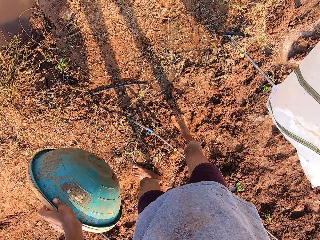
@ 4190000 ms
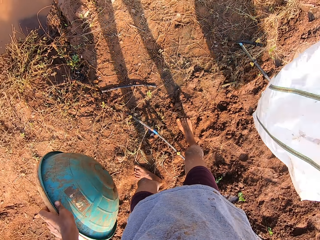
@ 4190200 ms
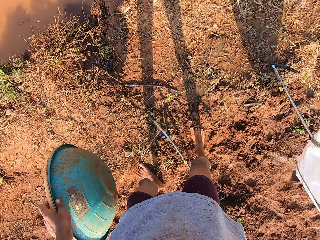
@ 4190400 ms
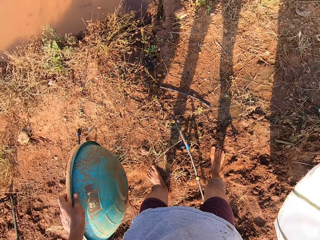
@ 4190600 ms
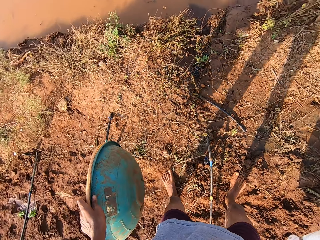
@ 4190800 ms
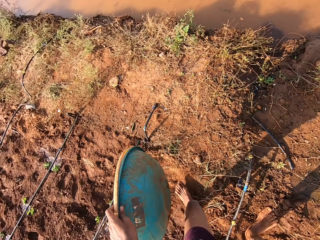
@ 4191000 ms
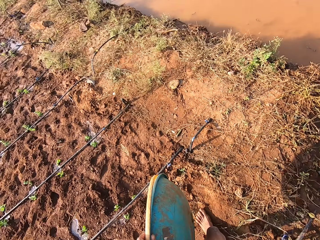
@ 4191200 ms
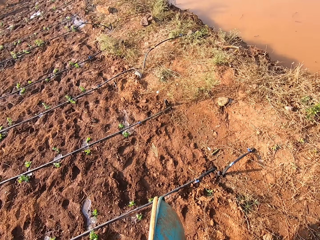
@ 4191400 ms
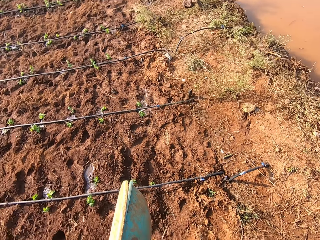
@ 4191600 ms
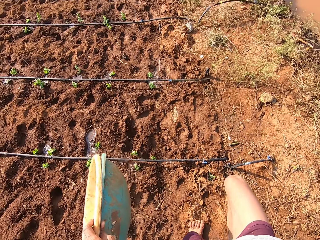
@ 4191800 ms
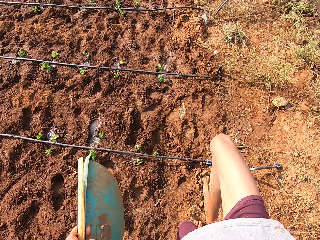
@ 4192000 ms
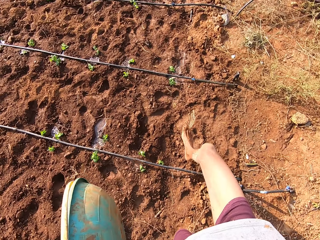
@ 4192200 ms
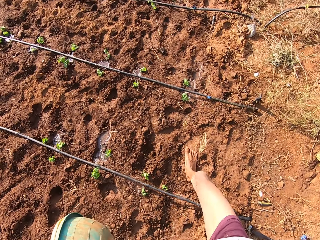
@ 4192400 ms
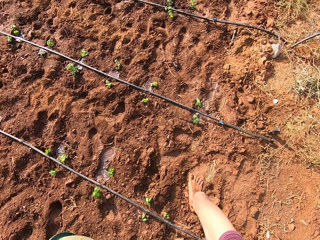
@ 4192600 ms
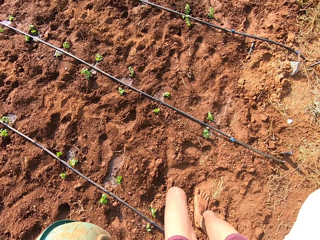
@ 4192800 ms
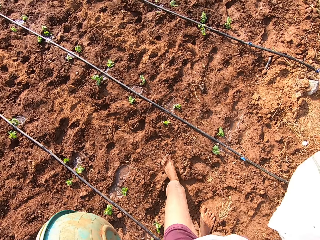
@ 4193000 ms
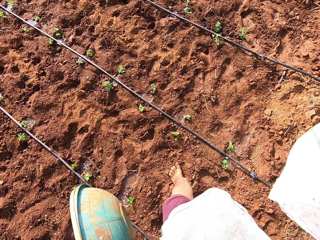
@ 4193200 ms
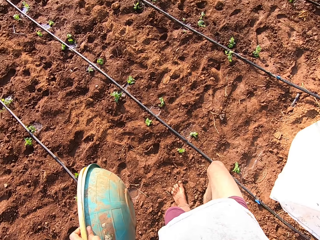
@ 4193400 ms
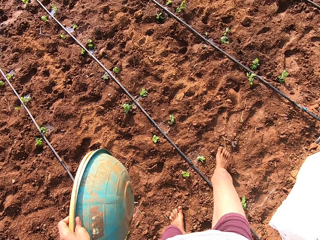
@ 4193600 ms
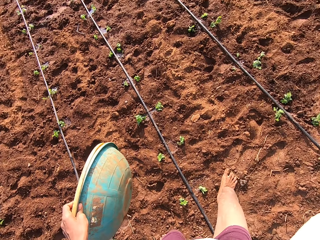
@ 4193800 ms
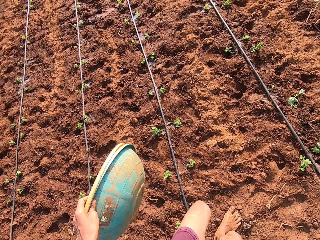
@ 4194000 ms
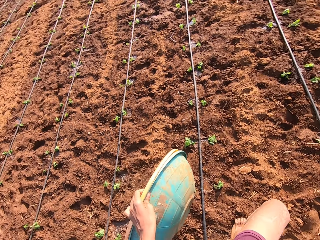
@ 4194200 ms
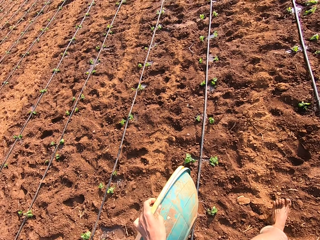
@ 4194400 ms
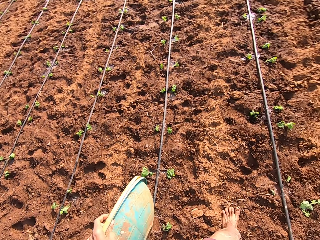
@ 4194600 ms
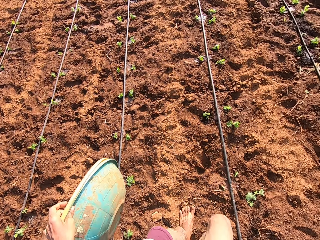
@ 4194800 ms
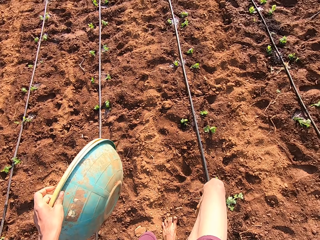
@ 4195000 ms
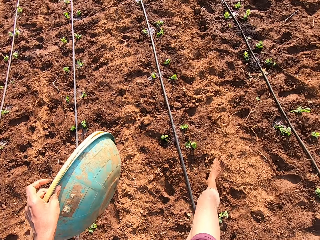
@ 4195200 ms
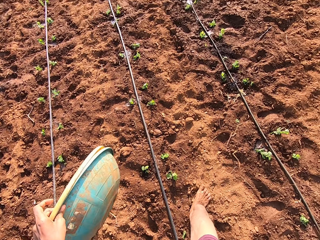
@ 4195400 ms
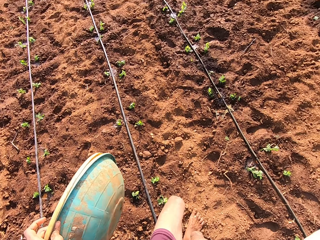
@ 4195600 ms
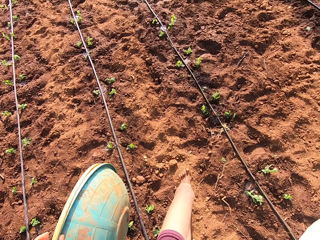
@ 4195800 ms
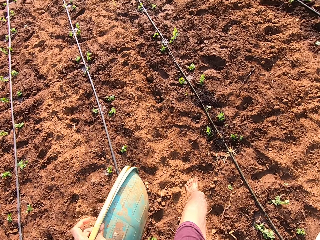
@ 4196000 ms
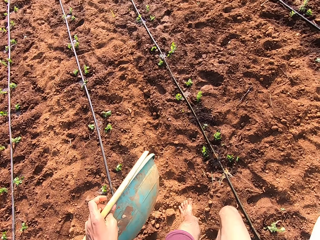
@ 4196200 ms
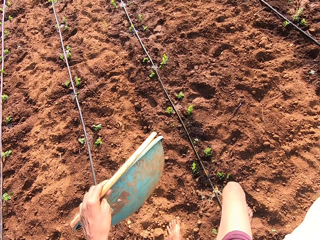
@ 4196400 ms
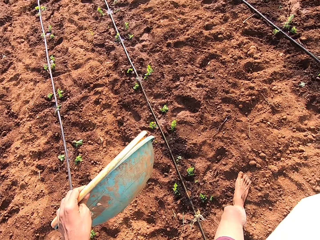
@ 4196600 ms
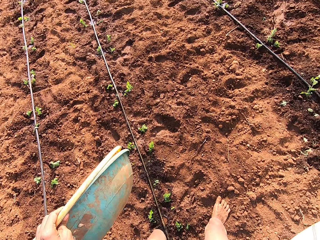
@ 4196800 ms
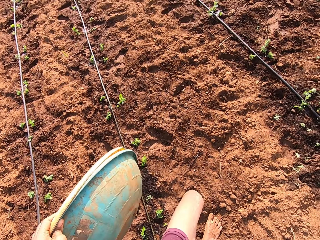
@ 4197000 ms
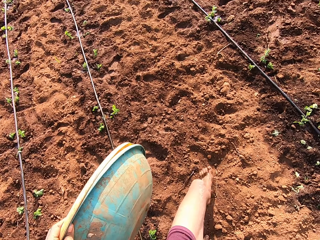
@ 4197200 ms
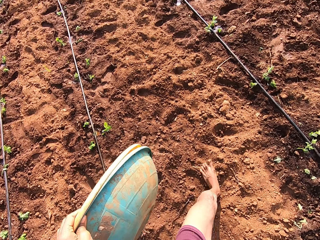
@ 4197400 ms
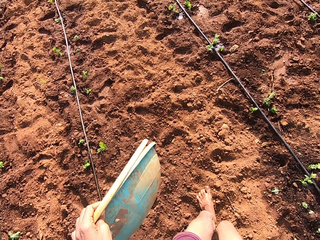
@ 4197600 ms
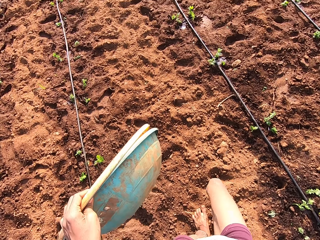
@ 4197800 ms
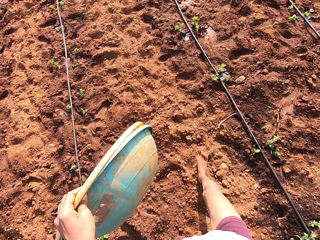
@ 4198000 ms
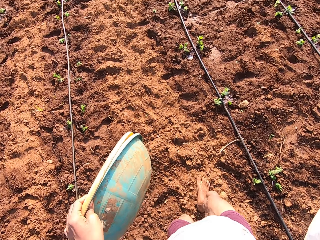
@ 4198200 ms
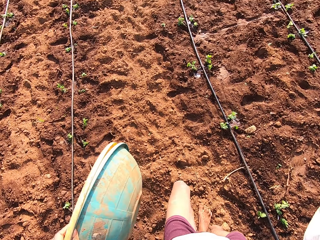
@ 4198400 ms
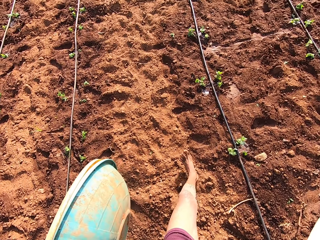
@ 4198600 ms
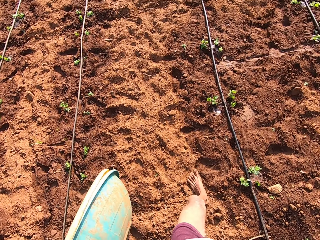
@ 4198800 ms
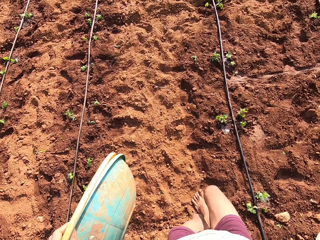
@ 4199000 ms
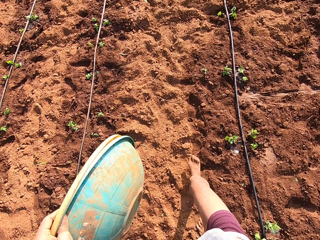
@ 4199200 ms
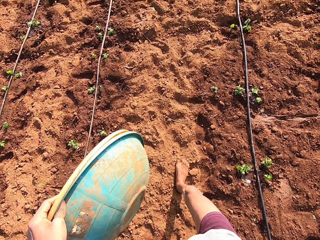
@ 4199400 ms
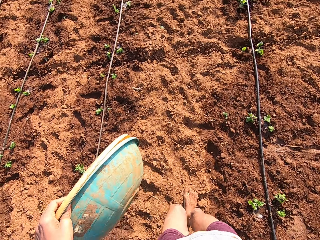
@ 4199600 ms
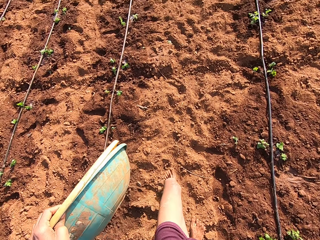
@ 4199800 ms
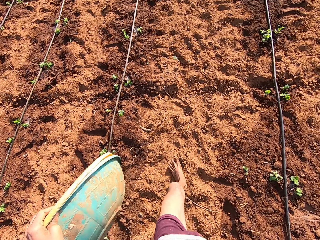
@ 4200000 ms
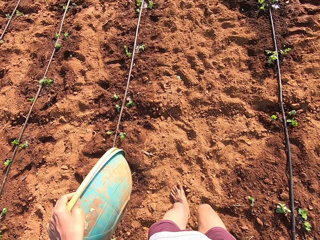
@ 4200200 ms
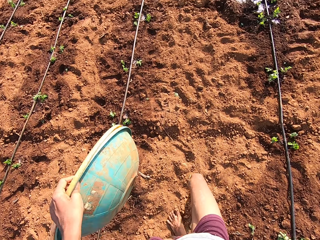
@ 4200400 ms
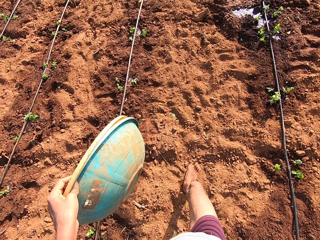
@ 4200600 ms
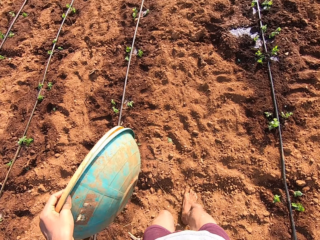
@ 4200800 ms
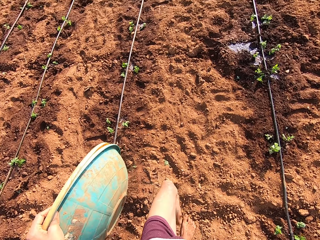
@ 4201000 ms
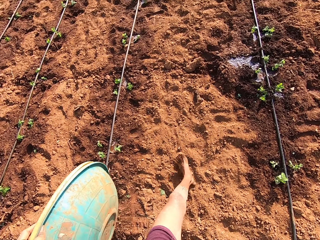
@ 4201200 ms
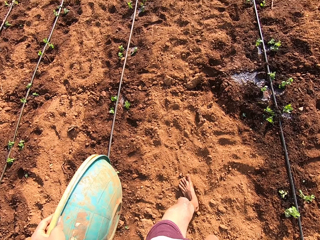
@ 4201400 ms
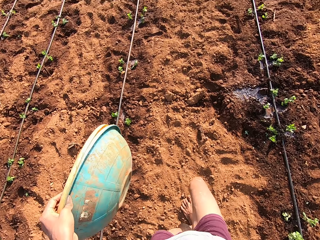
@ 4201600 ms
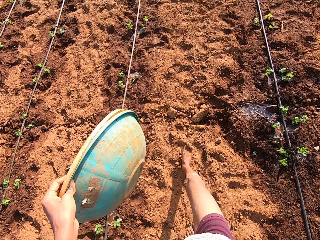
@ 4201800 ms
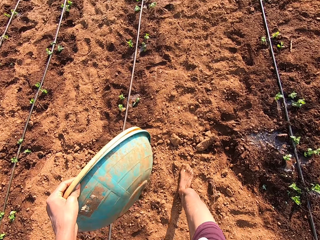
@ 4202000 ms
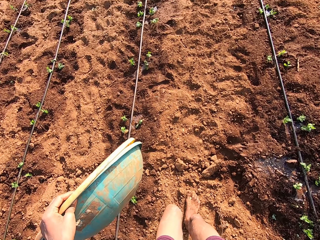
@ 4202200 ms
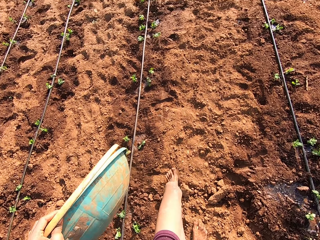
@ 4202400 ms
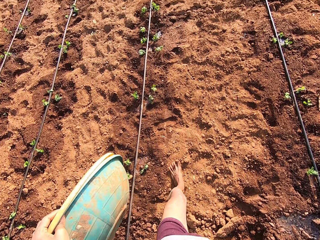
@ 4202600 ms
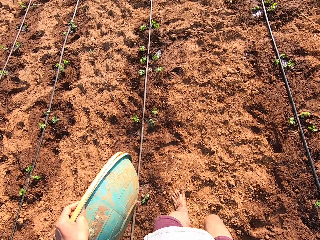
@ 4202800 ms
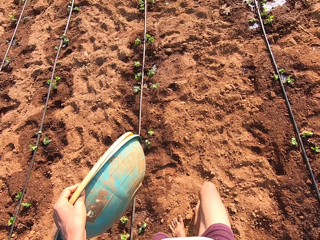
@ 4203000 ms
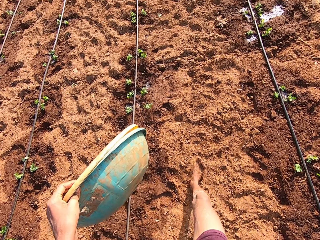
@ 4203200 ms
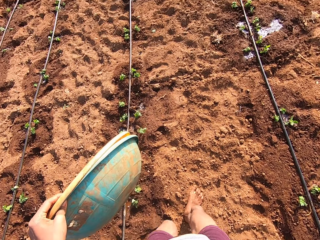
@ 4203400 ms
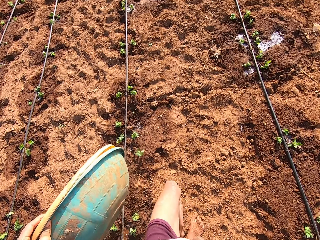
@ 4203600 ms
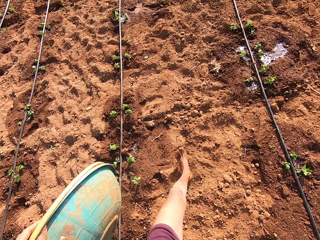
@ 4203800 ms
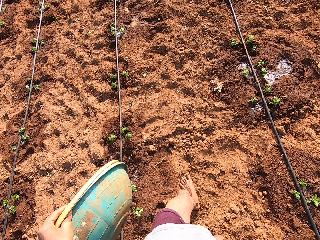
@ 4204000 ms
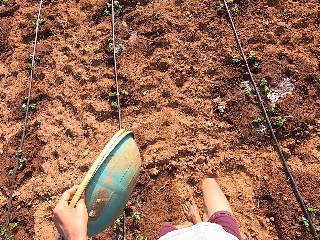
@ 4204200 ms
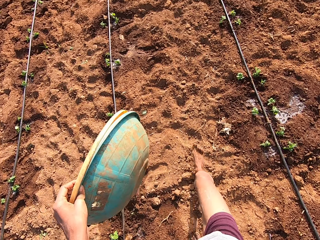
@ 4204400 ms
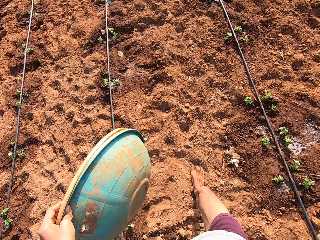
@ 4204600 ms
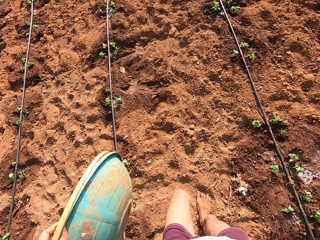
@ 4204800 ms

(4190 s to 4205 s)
The camera wearer shakes the sack with his right hand. He walks ahead on the field with the basin and sack at hand. He walks ahead with the basin and sack at hand repeatedly.

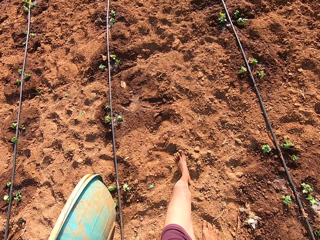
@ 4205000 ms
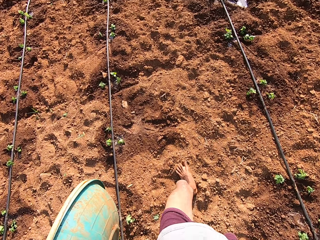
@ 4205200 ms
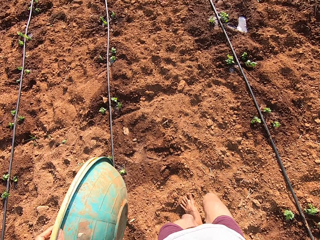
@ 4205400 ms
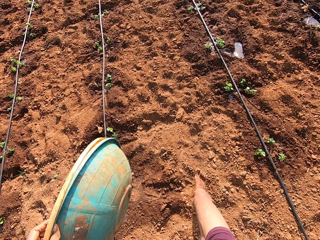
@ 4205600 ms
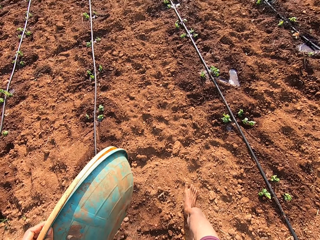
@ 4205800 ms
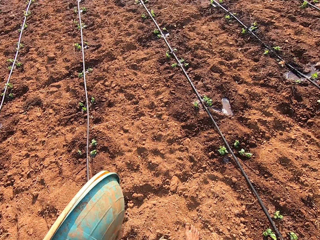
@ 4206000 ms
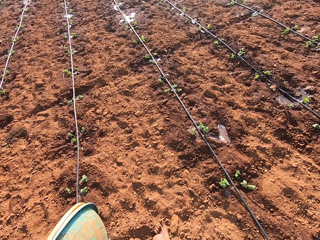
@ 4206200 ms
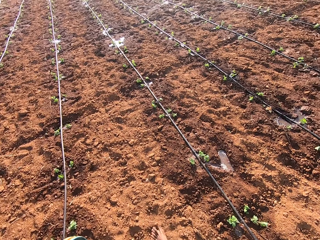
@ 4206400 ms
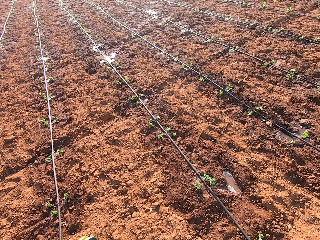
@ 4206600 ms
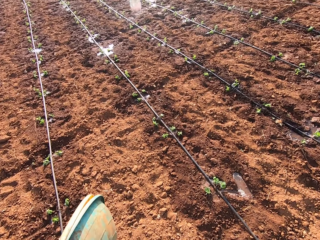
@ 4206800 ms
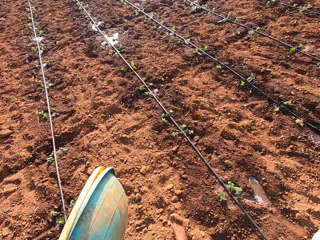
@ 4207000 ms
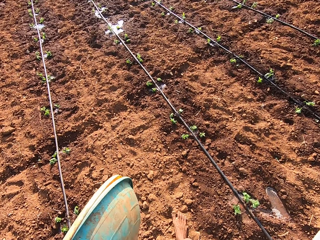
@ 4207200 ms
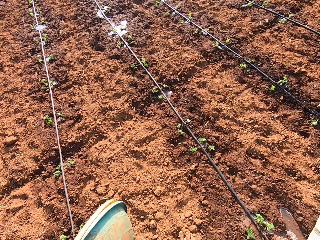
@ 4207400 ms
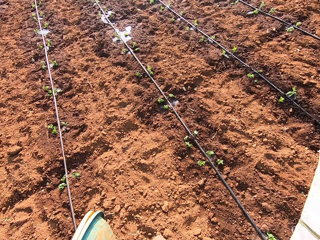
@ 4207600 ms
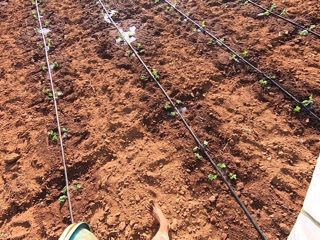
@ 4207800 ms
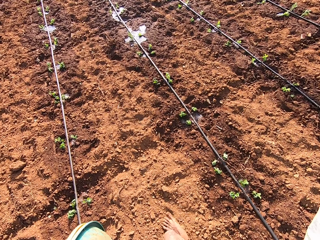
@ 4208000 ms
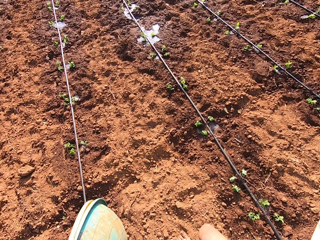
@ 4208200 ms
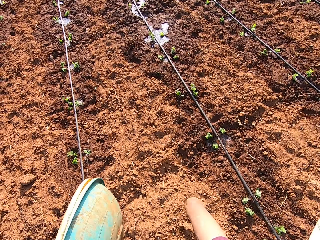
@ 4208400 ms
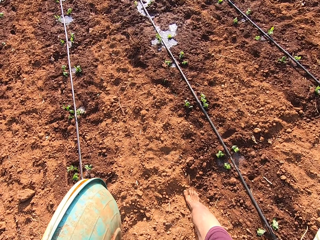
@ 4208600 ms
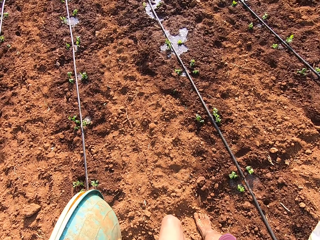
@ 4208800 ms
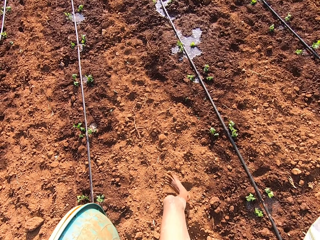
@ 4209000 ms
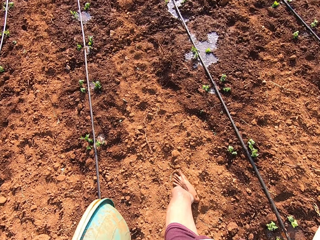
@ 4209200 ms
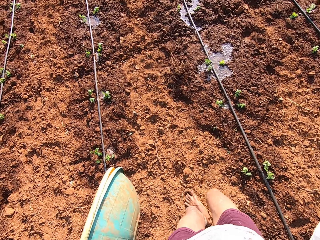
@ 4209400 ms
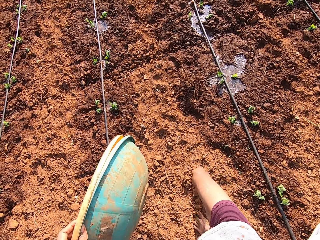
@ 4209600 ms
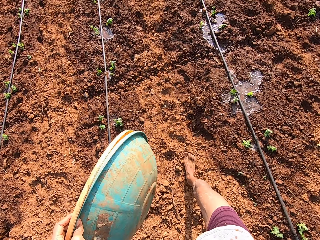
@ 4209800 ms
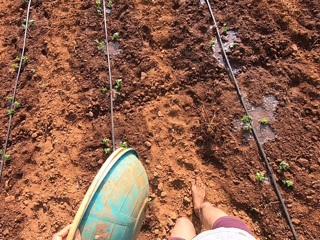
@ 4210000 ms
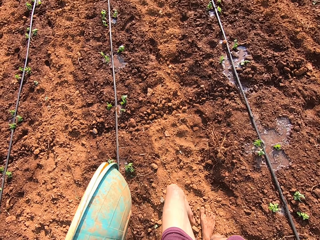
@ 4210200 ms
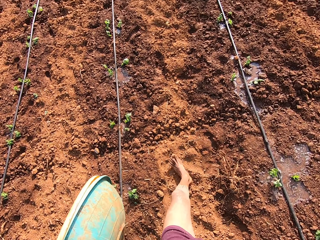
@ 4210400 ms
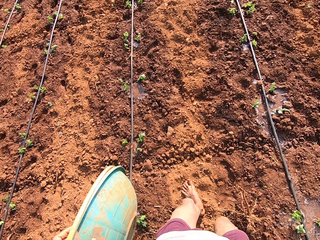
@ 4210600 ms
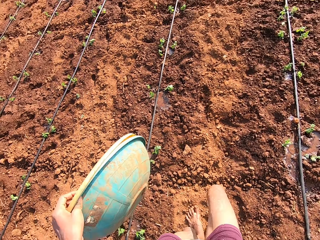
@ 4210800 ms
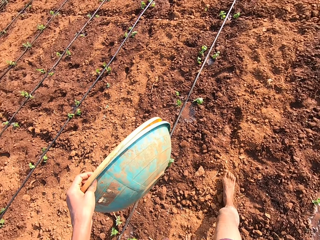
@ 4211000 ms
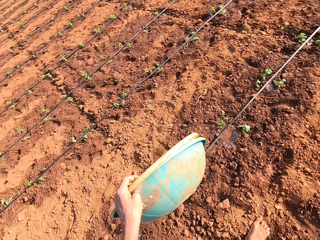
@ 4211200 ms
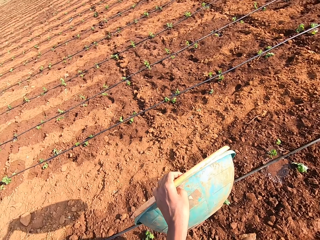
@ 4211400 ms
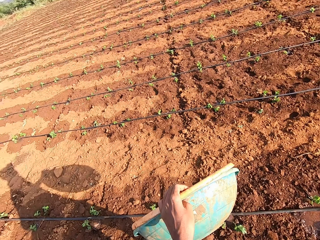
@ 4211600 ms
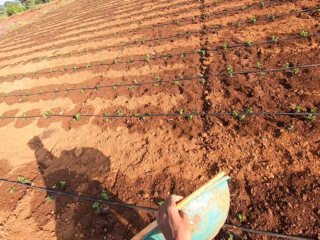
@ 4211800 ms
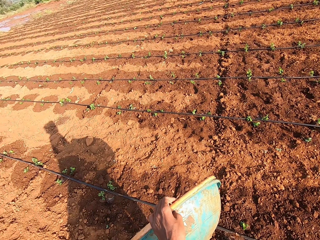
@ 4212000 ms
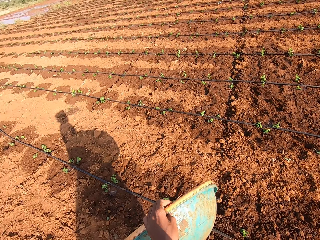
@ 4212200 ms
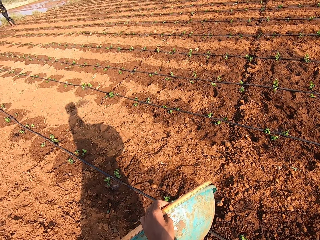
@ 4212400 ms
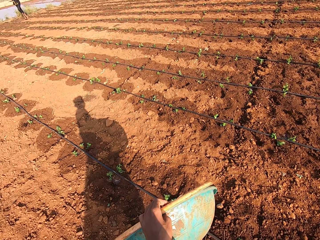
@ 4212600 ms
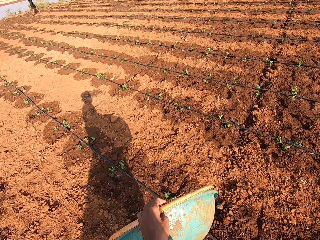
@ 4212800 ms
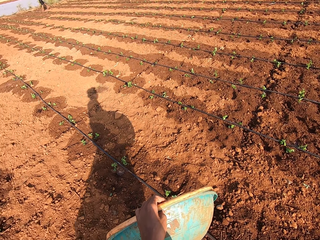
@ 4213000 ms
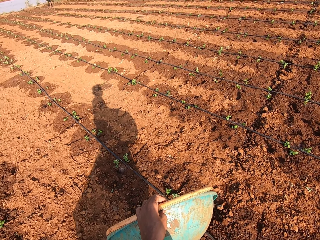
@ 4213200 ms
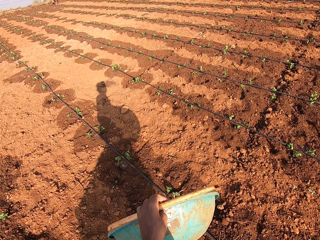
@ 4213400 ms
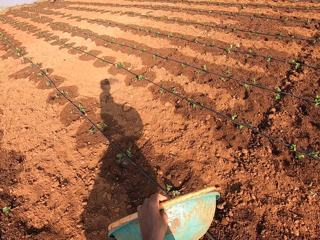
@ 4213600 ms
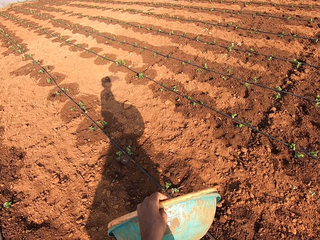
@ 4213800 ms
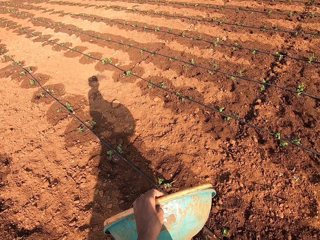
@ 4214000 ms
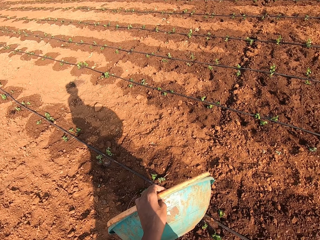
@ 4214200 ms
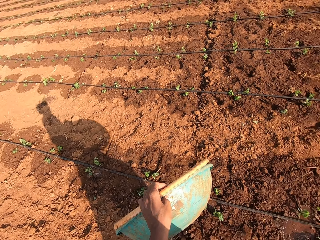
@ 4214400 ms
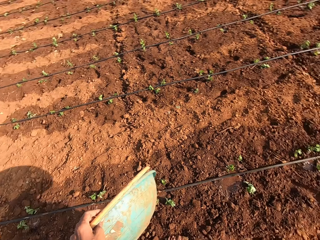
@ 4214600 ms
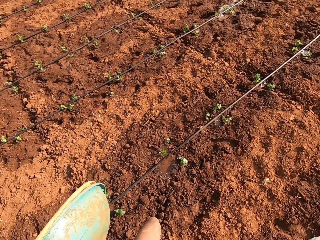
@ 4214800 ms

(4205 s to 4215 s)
The camera wearer walks ahead with the basin and sack at hand. They look ahead. They walk ahead with the basin and sack at hand. They look behind.
